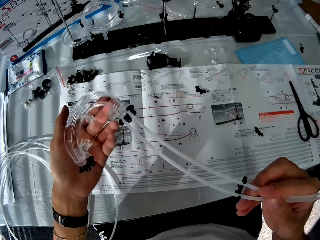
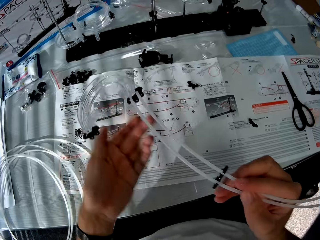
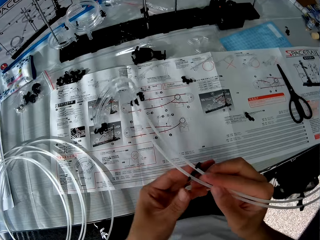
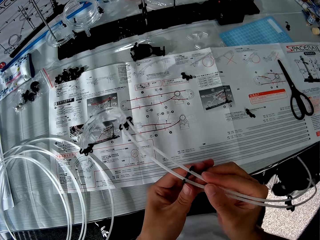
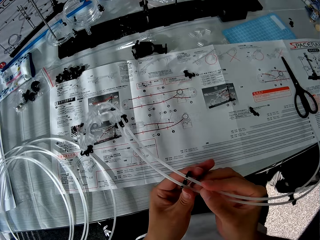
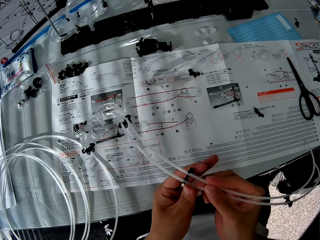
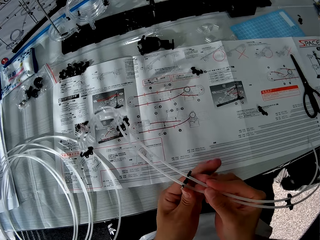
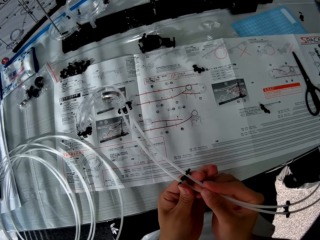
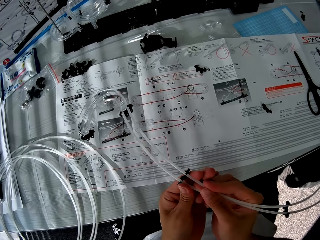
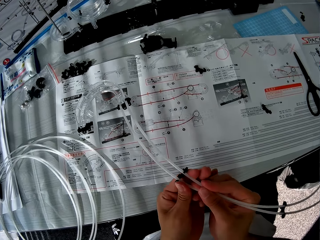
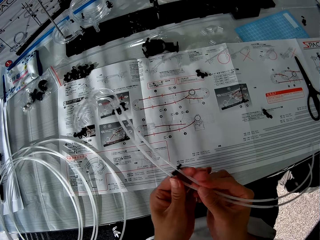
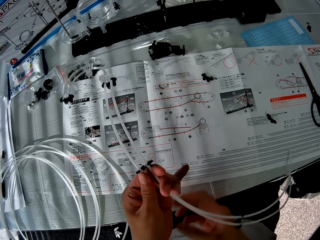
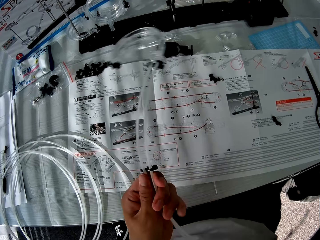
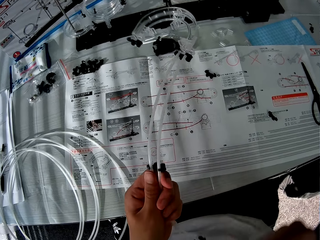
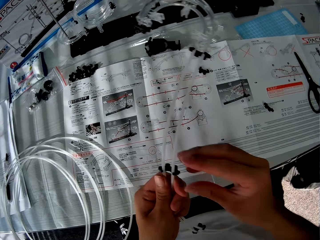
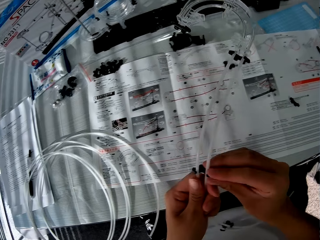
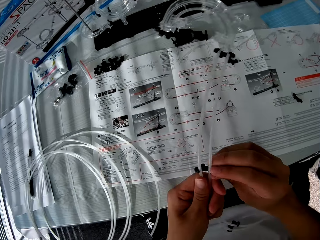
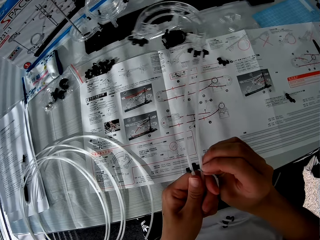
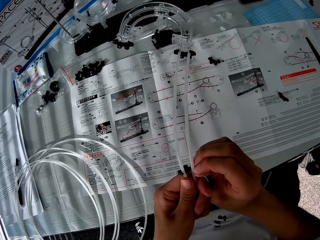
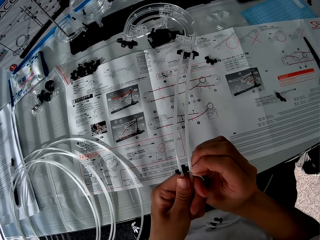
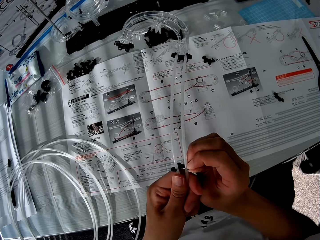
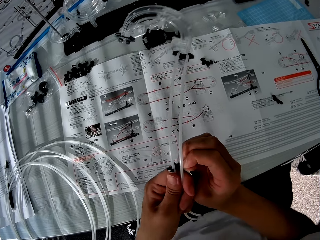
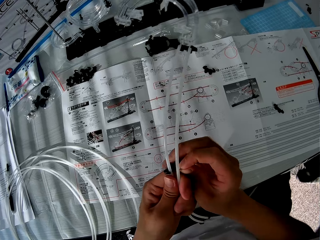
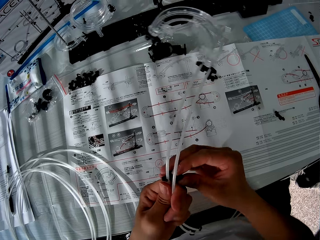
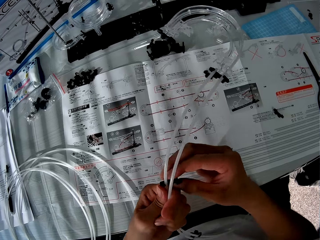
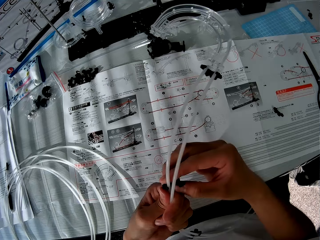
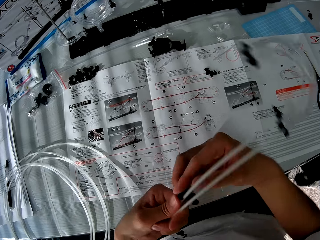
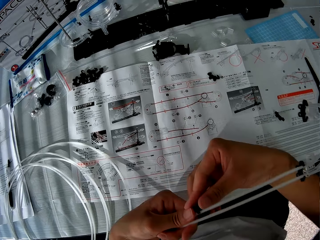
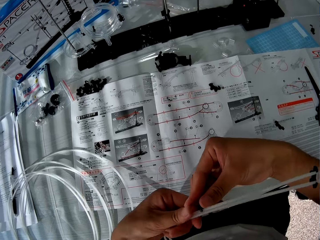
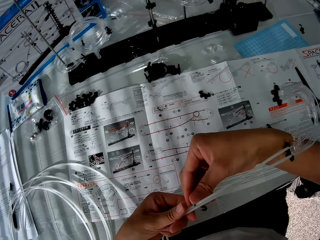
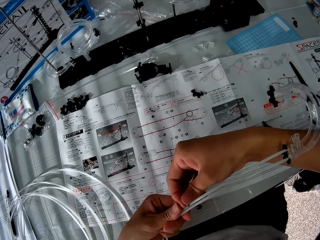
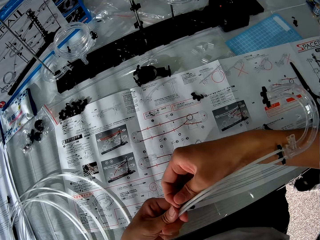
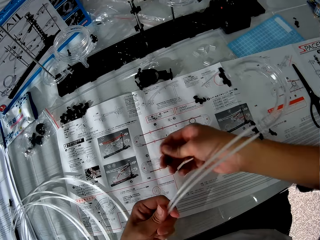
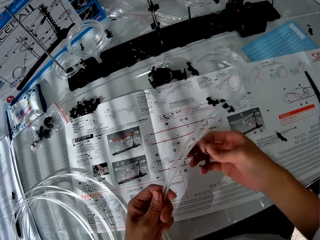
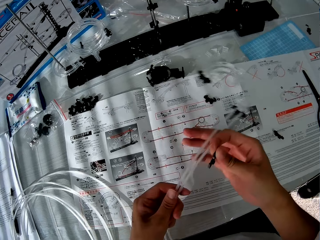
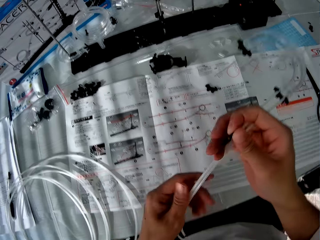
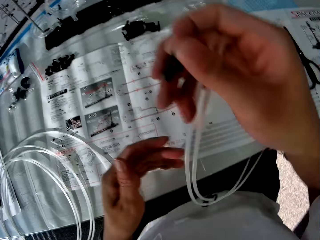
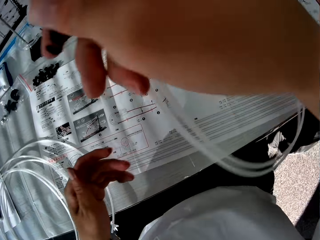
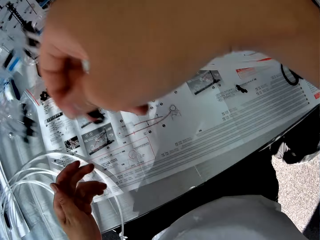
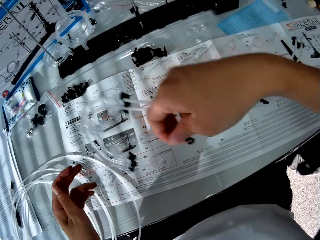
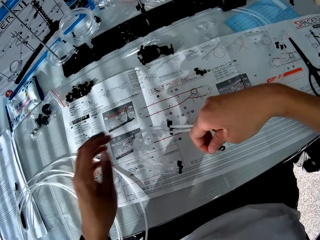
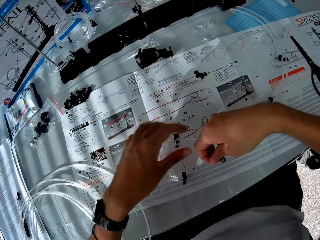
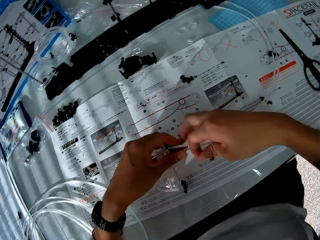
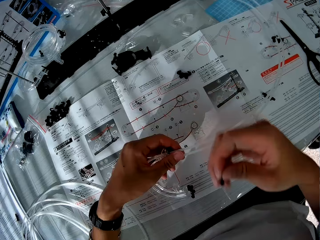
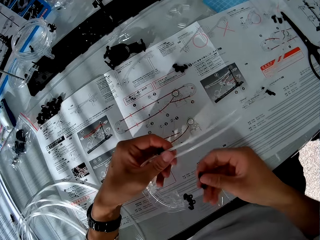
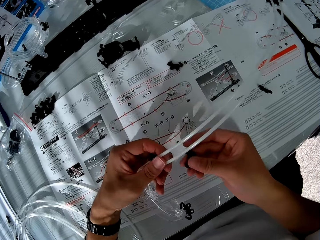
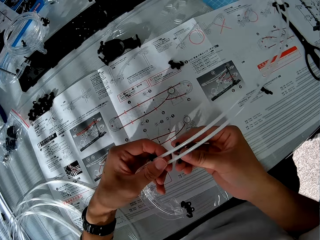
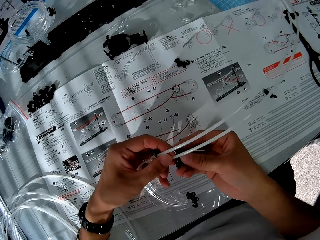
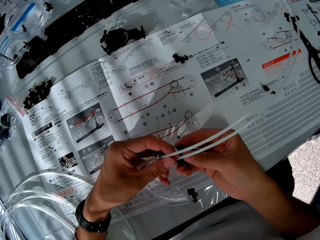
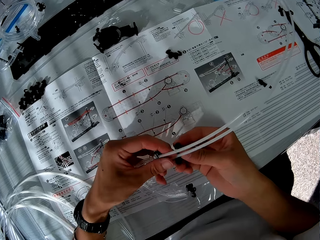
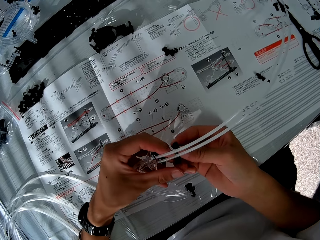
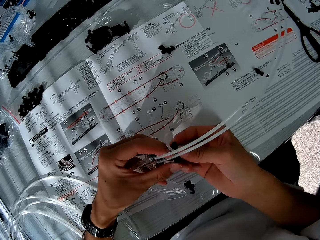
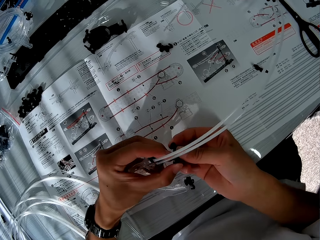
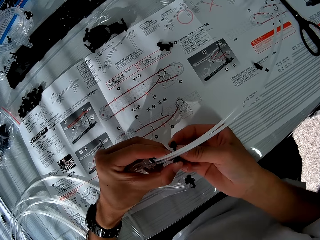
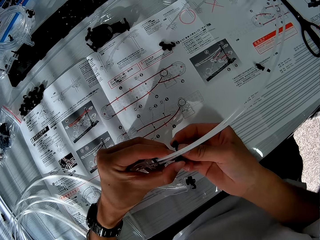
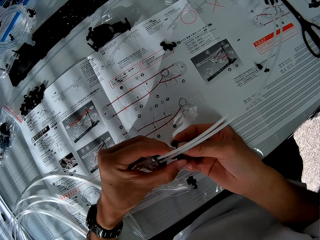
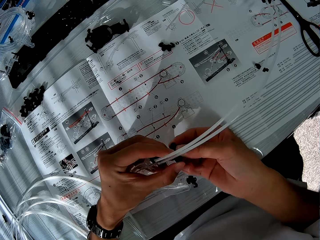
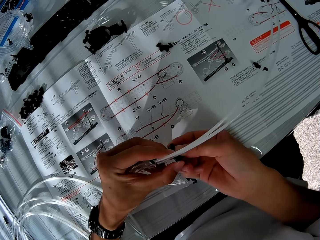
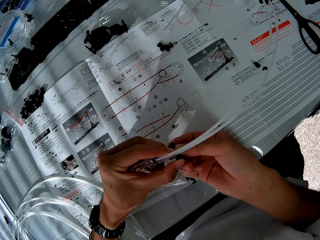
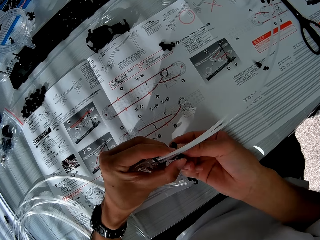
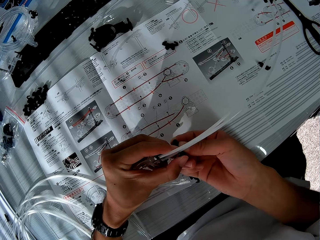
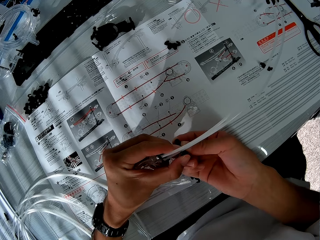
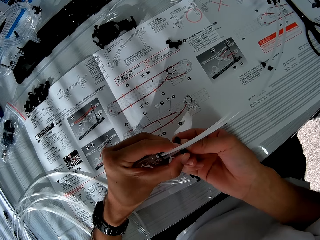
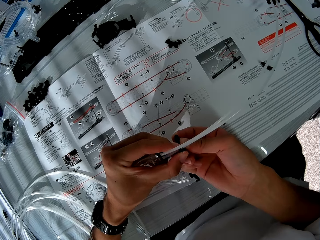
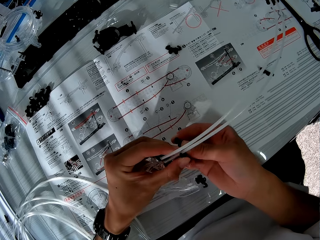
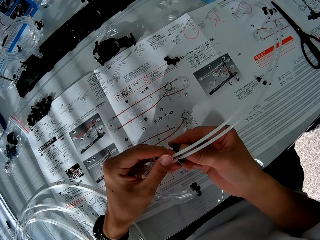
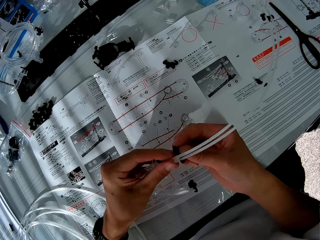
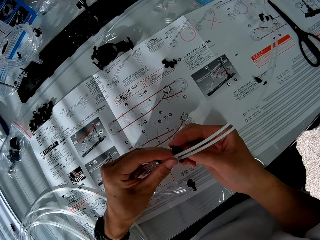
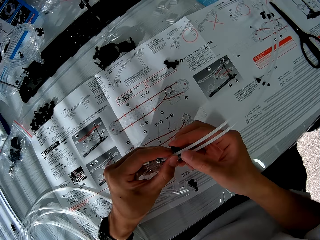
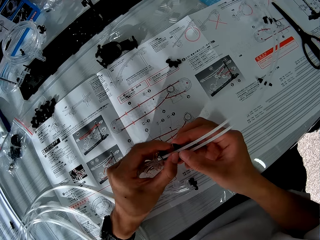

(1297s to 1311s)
The camera wearer looks at the manual. They remove an arm. They hold the arm. They turn parts of the space rail. They look at the manual. They fix the arm.

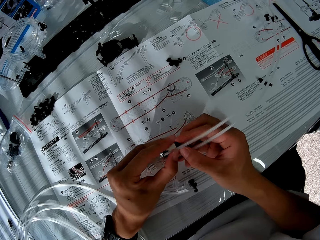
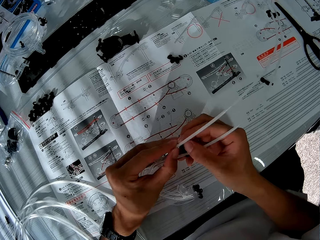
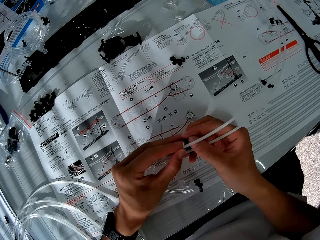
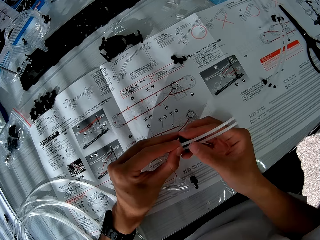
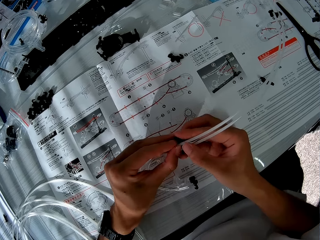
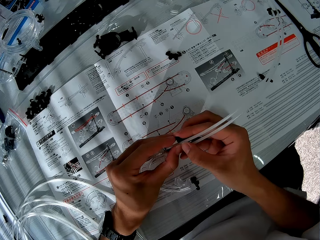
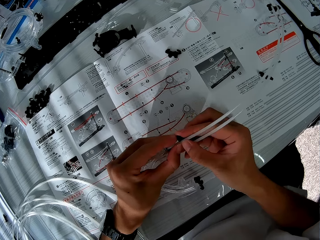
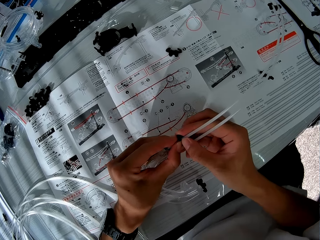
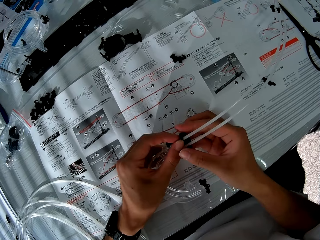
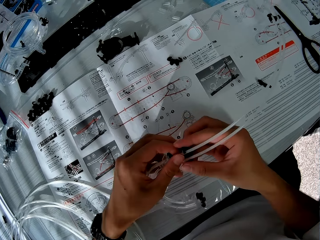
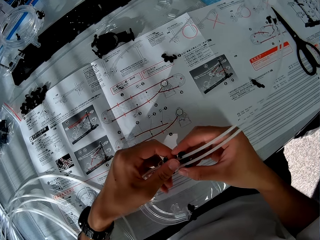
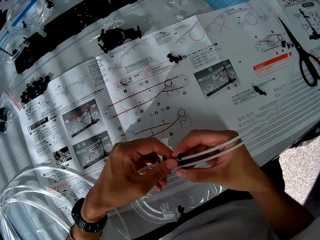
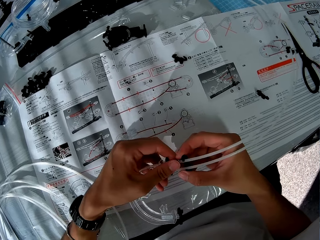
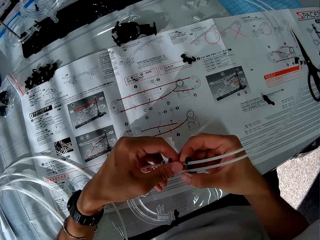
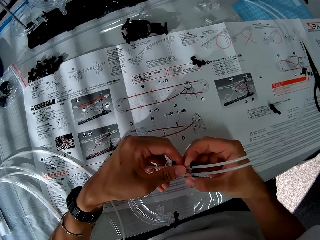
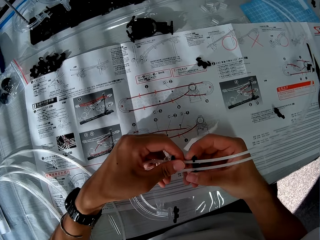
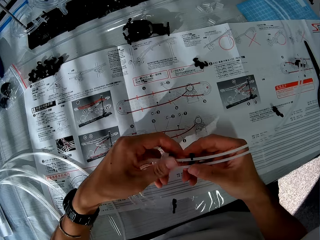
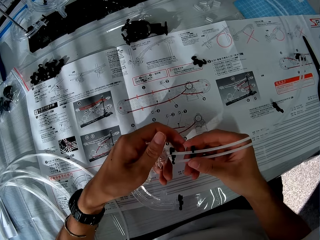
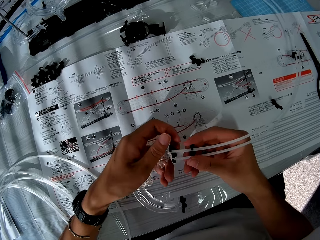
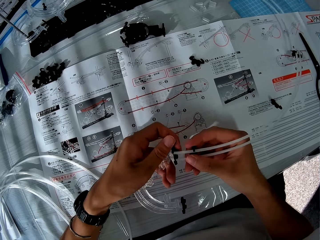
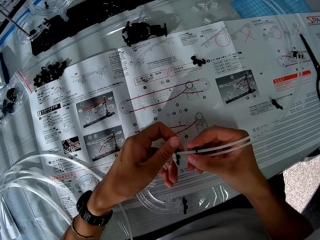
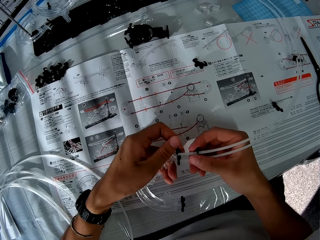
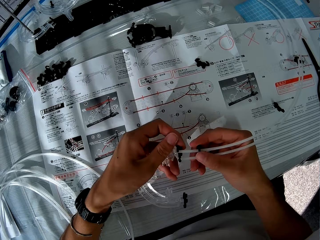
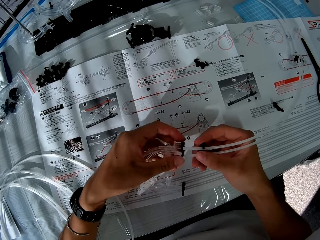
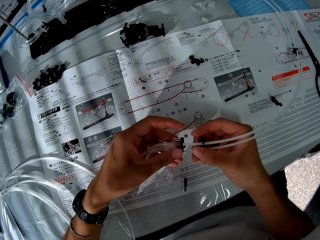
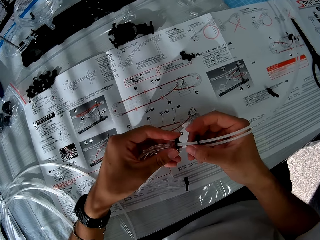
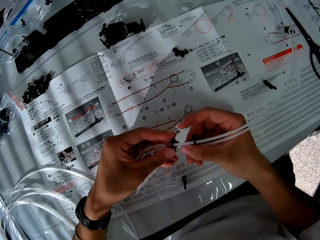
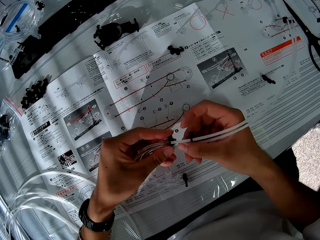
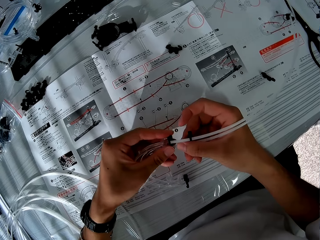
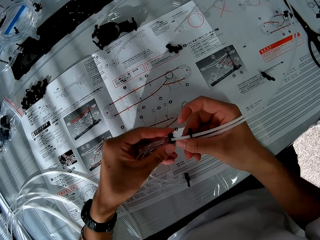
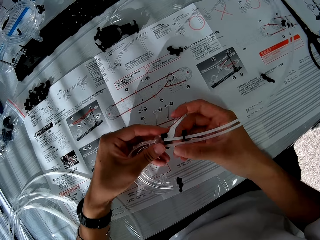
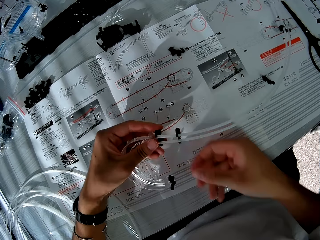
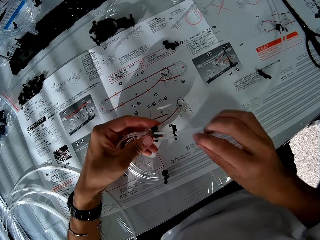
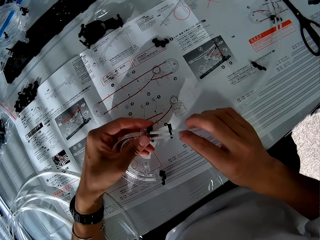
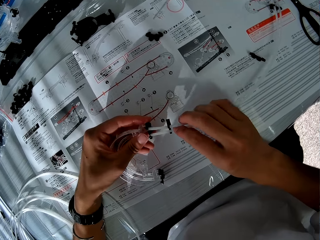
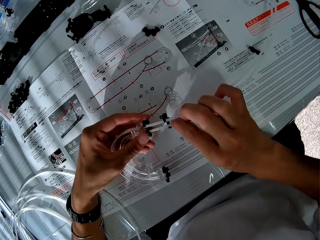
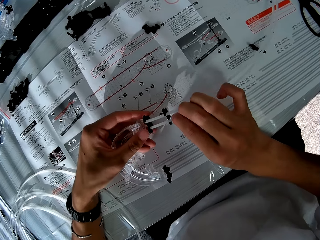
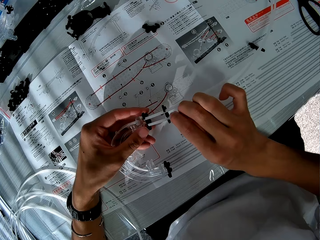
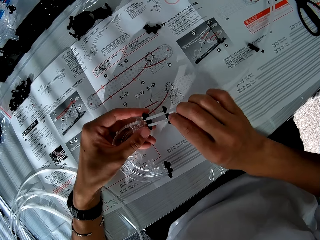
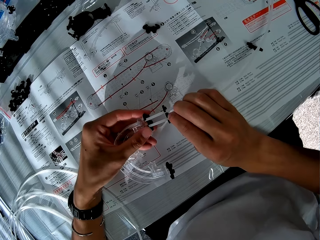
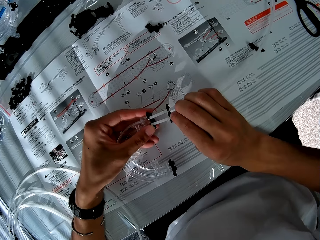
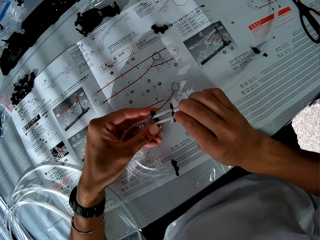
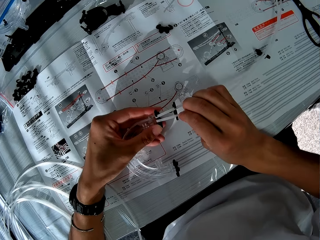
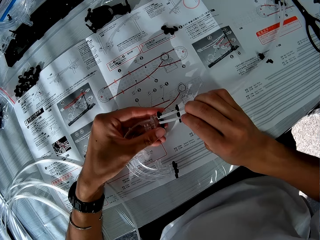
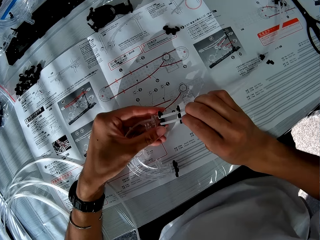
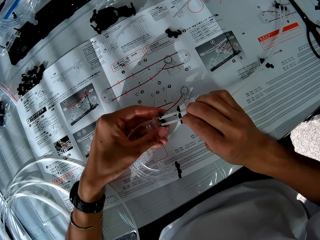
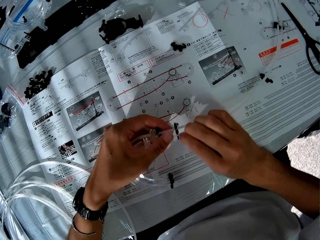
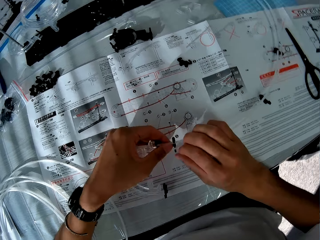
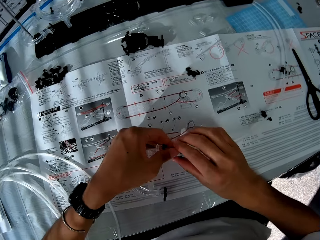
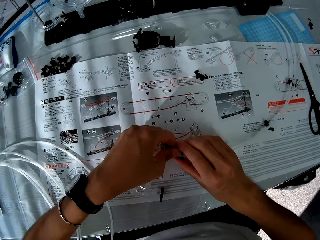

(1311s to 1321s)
The camera wearer adjusts an arm. They adjust the standard rail.
